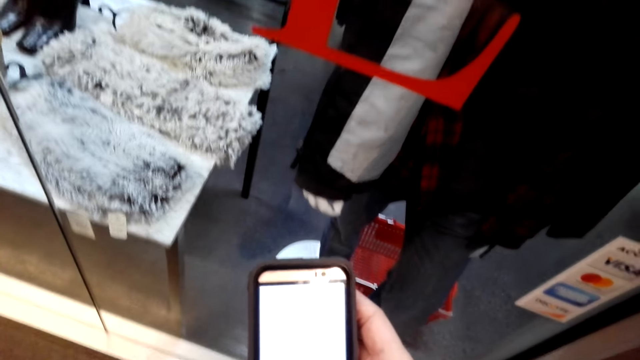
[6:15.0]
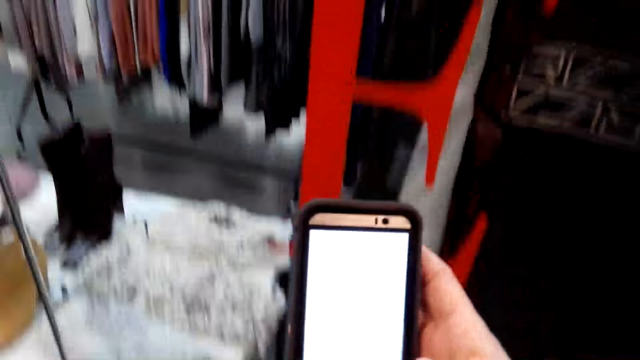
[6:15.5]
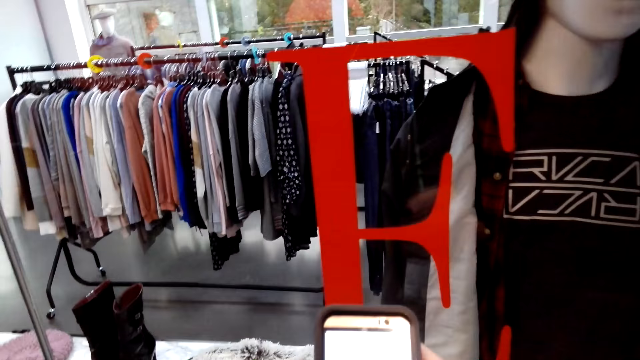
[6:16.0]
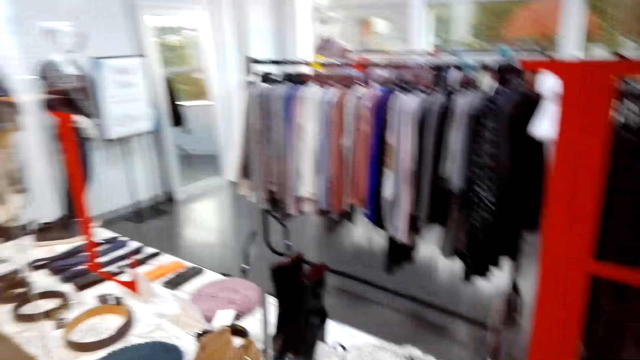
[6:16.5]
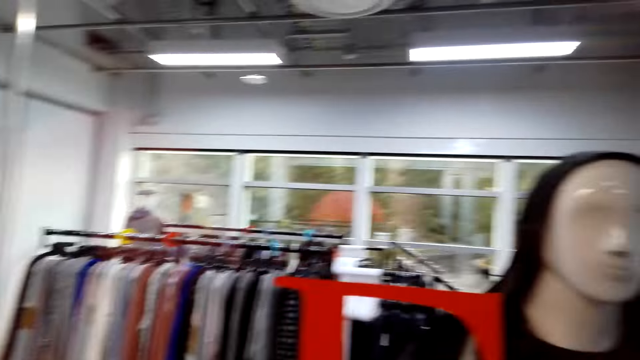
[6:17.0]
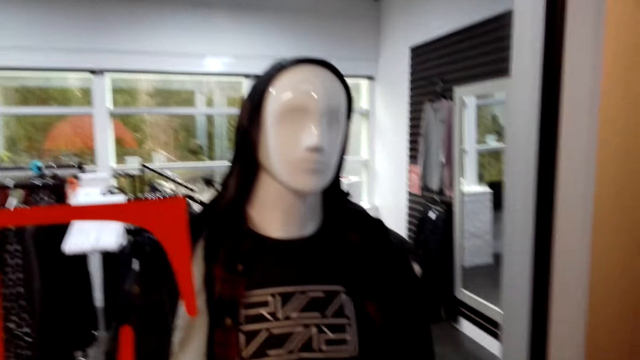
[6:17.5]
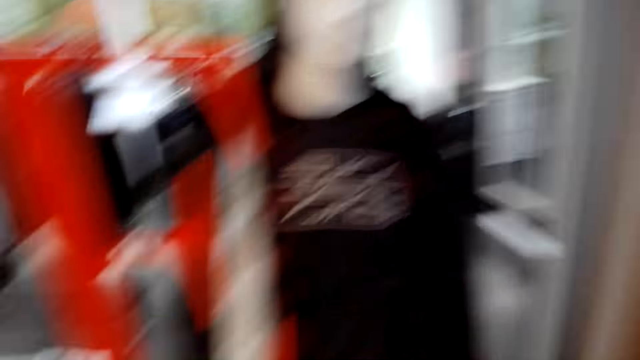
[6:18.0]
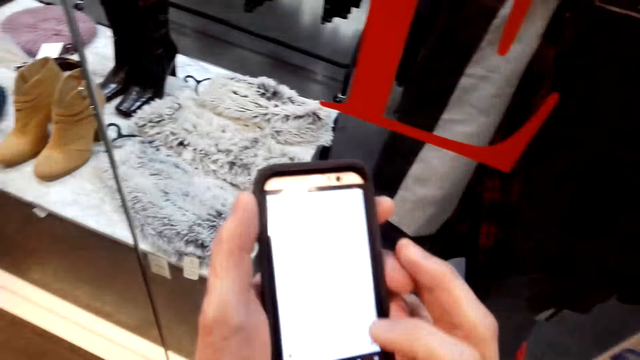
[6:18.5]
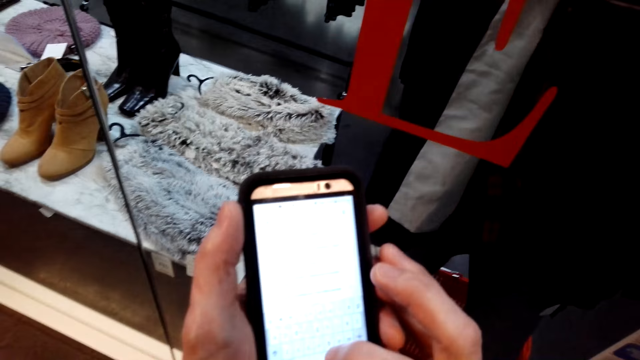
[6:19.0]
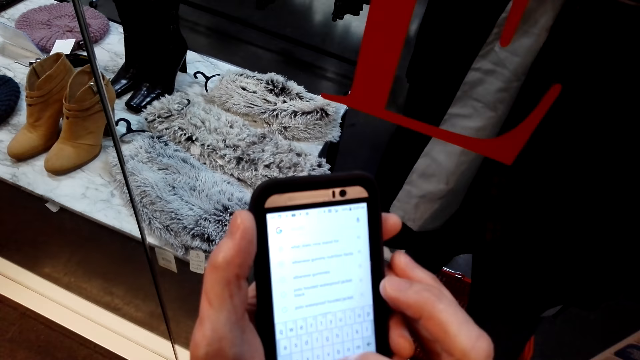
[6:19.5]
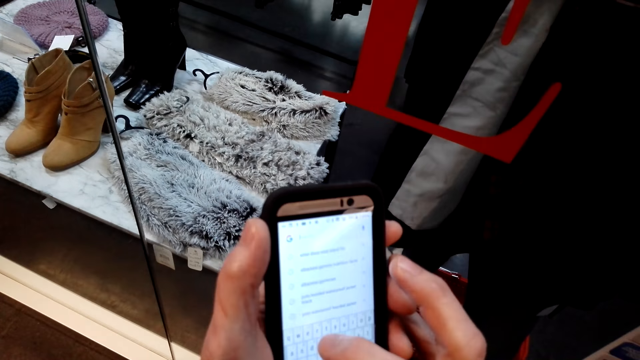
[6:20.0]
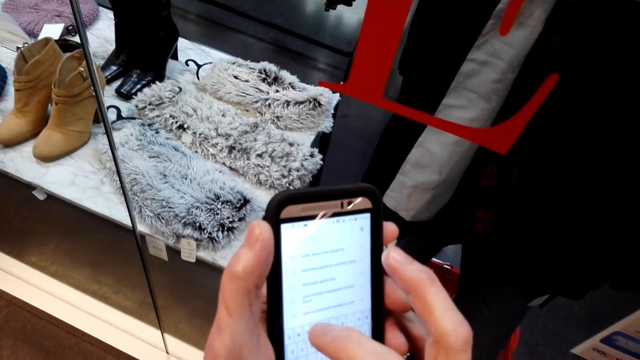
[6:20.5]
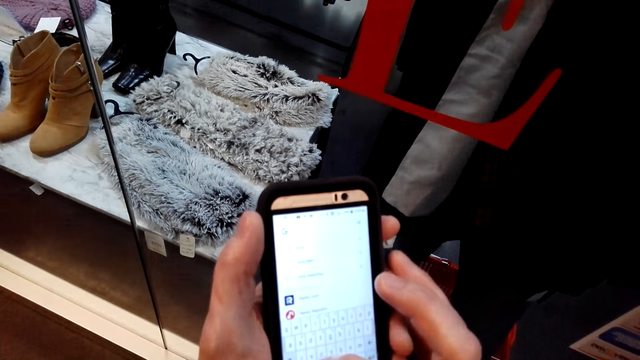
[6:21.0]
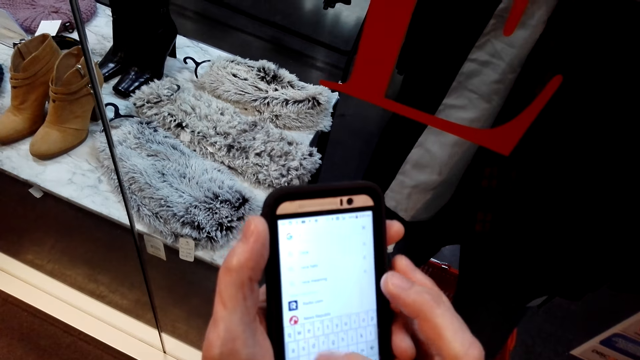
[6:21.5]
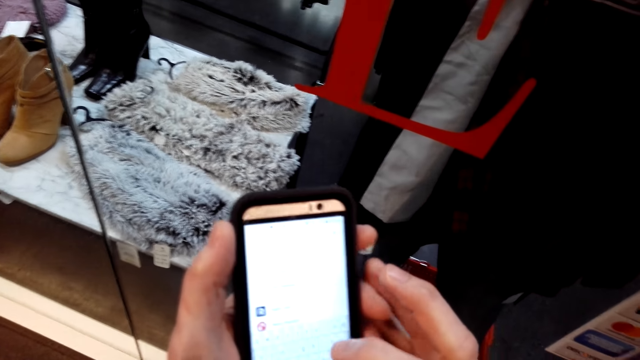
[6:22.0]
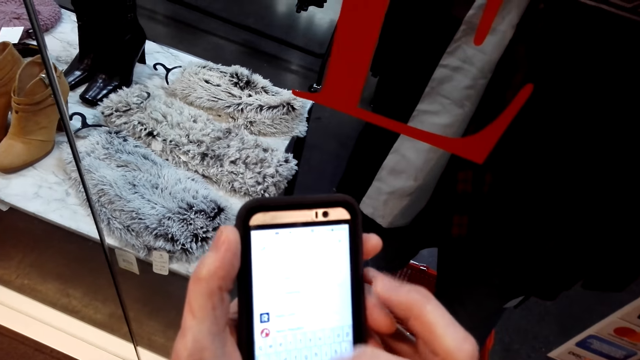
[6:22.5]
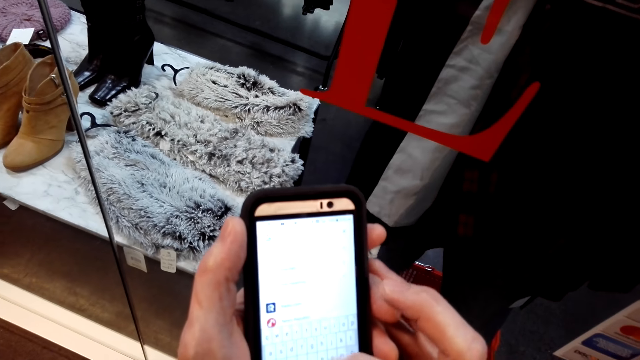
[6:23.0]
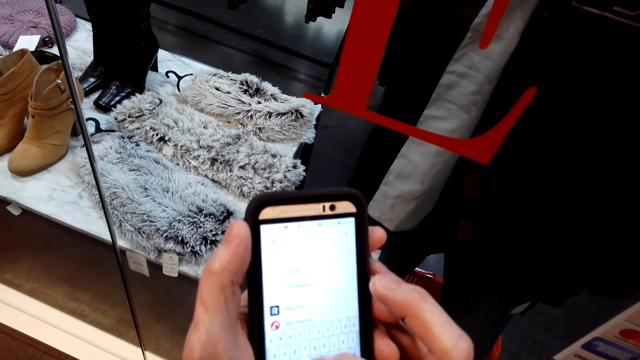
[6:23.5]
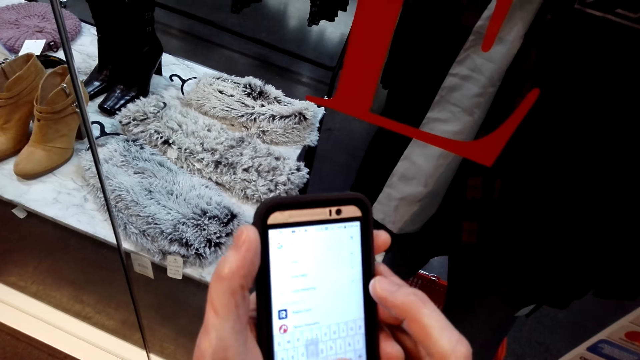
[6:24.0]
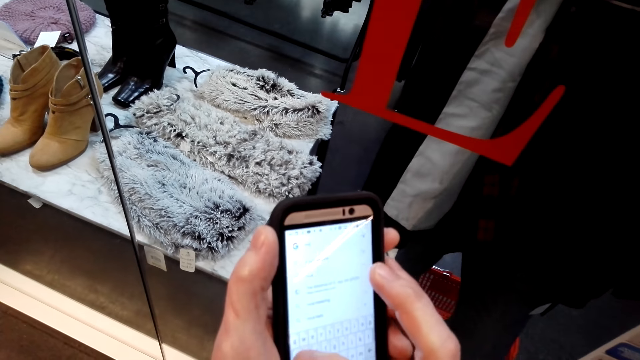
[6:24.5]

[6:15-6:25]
The camera wearer looks around. They operate a phone.

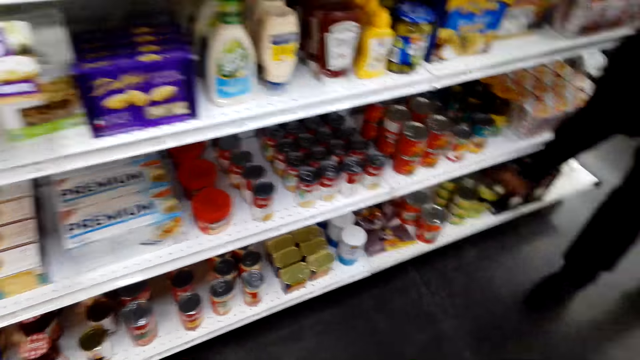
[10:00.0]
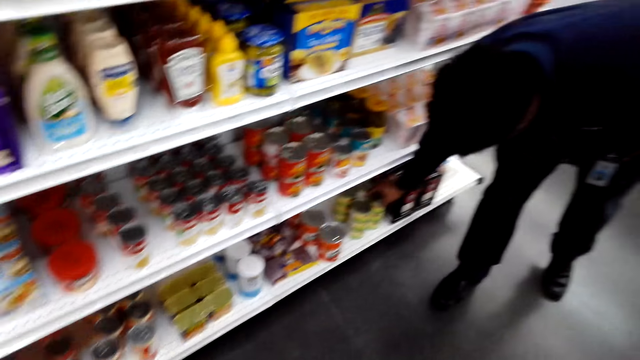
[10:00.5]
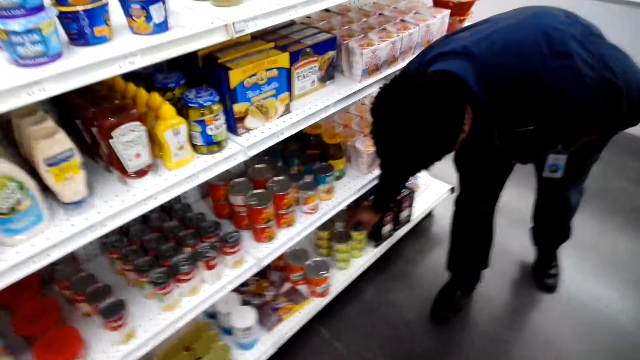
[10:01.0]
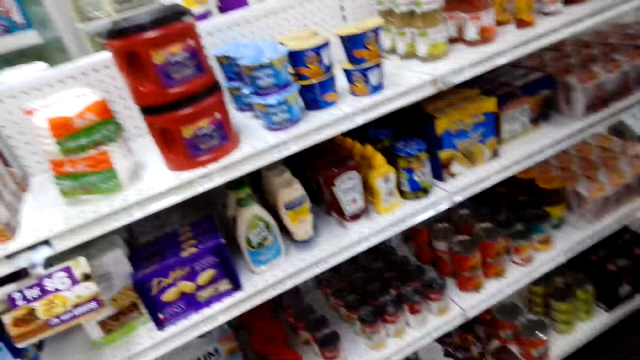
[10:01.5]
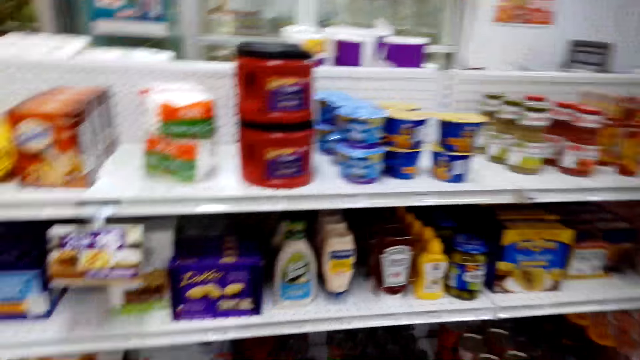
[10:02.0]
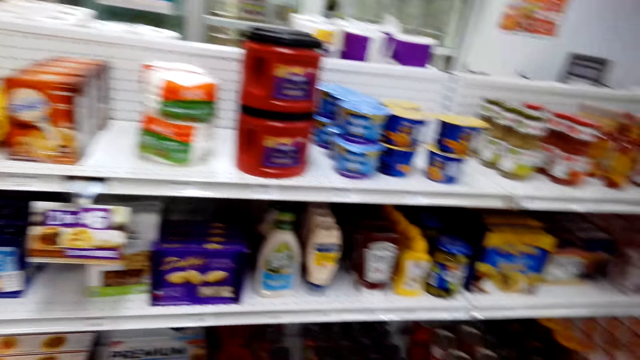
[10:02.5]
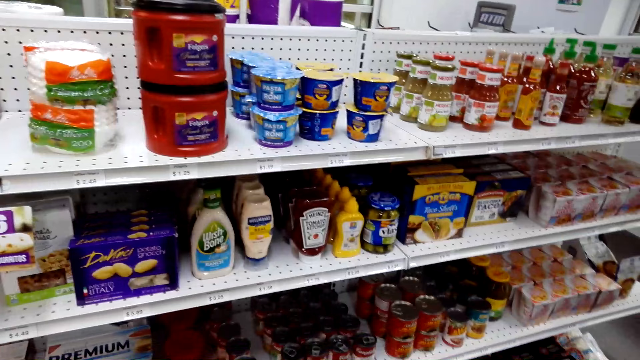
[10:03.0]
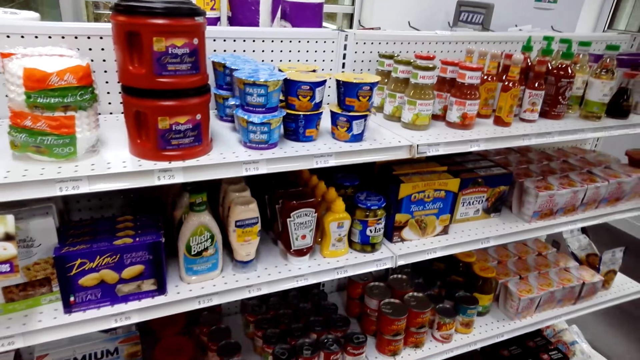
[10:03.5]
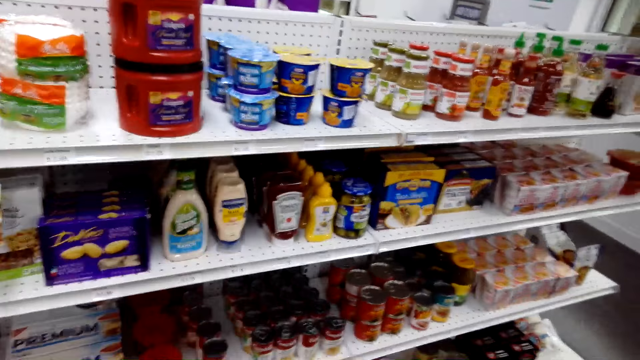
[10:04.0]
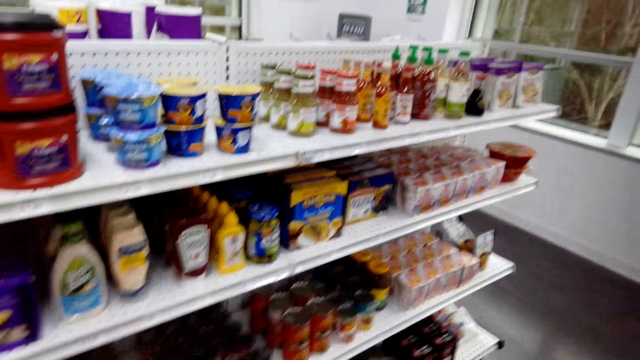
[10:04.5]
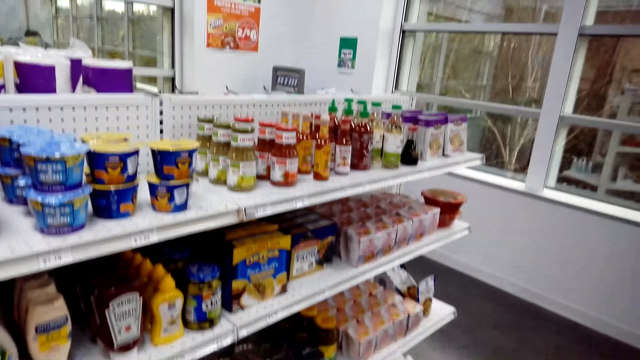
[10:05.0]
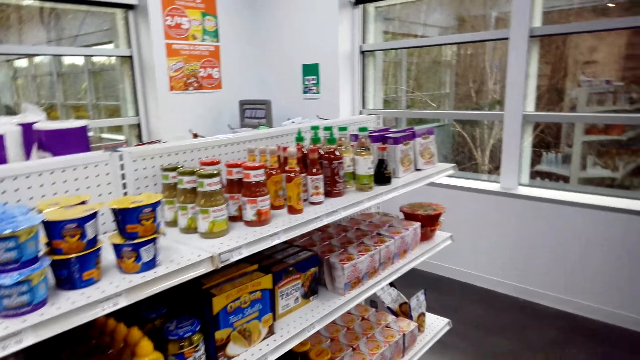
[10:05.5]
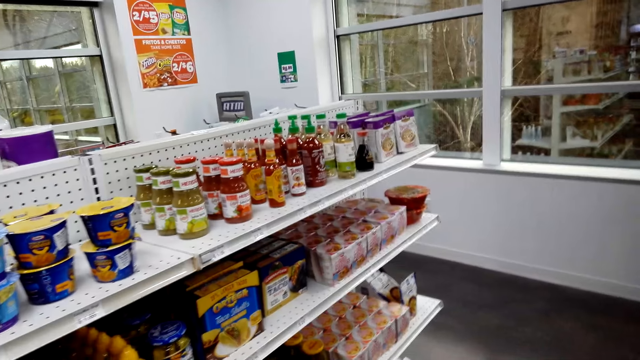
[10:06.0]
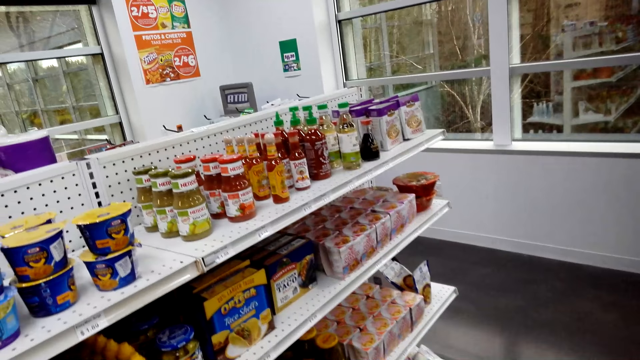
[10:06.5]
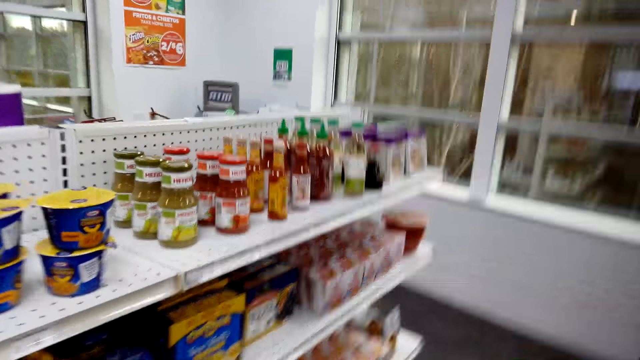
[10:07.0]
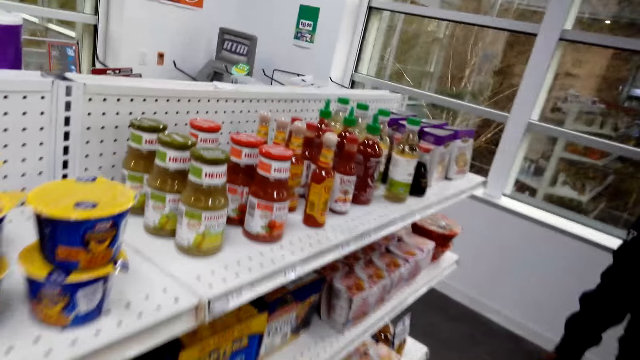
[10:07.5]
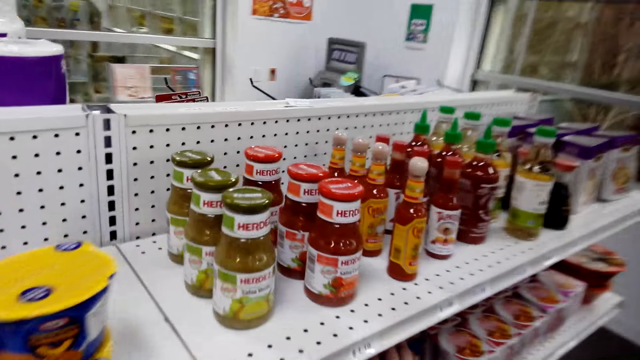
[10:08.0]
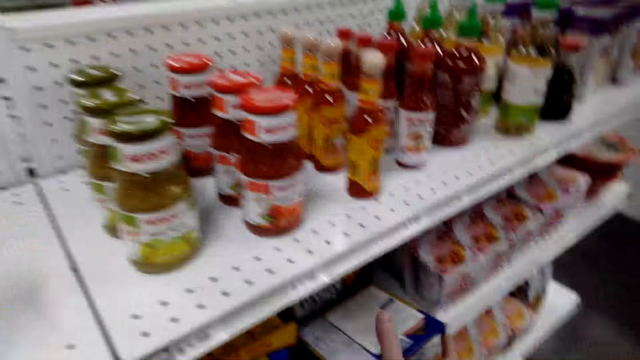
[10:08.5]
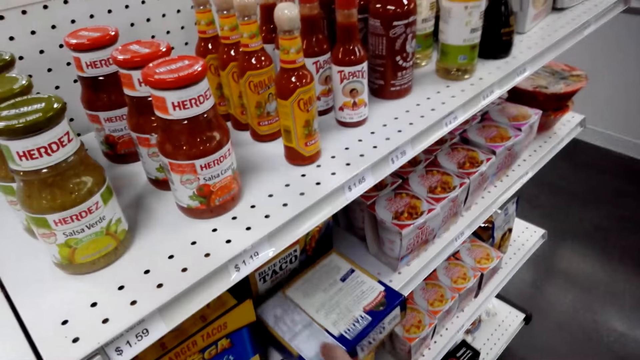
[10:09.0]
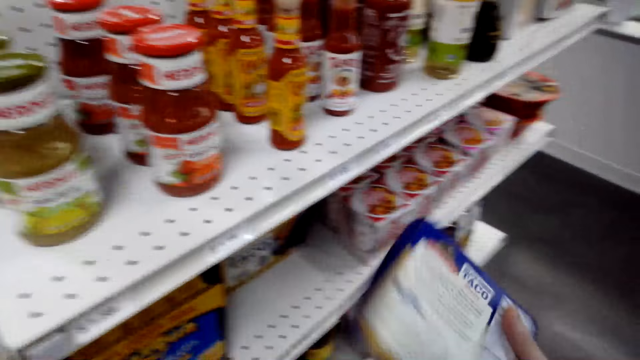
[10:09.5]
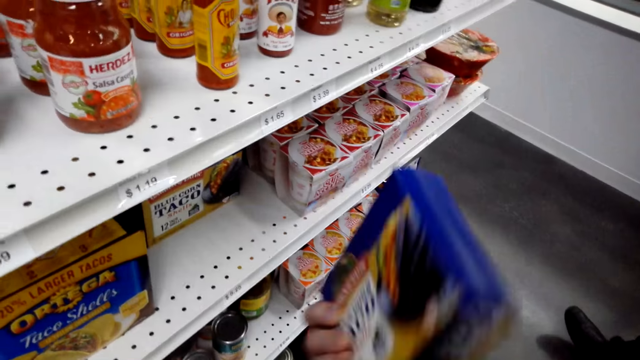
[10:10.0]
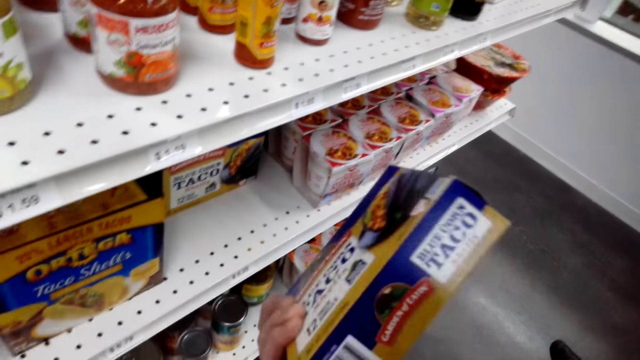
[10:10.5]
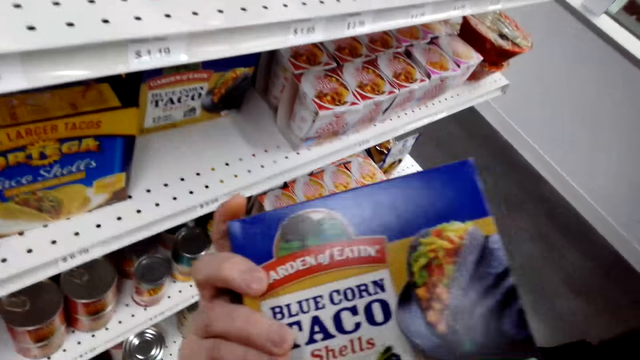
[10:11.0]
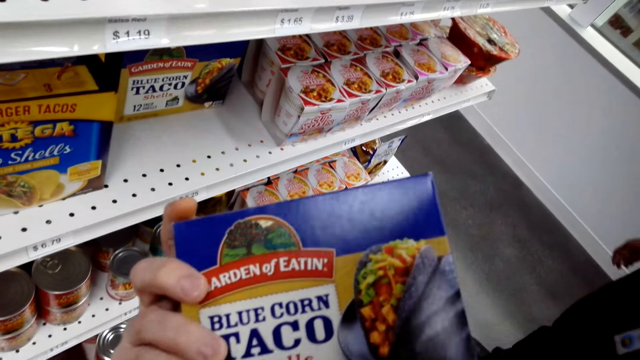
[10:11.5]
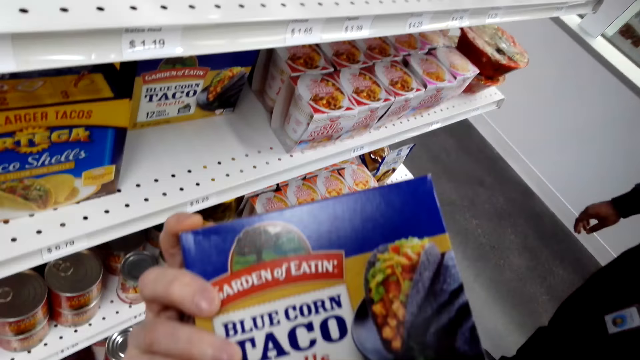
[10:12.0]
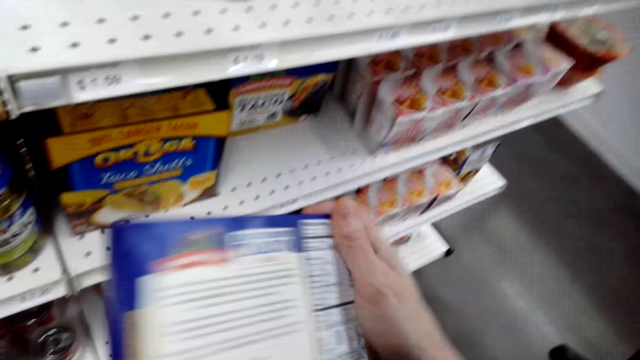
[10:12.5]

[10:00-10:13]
A man talks to the camera wearer. The camera wearer drops something. The man looks around. The camera wearer looks around and talks. They pick up a box of blue corn taco. They look at the box of blue corn taco and talk. They turn the box of blue corn taco.
